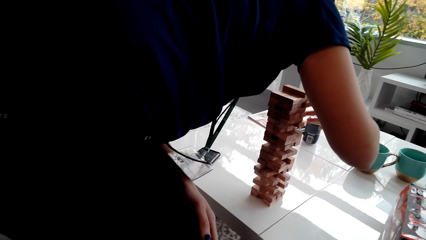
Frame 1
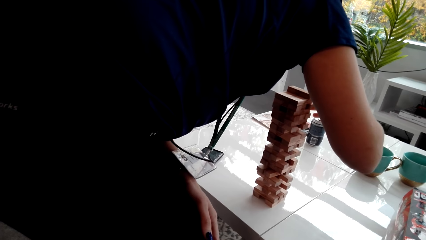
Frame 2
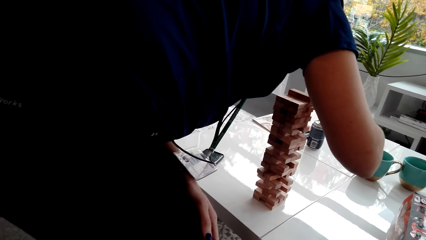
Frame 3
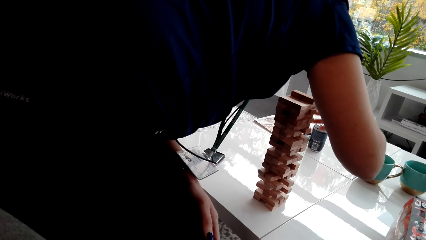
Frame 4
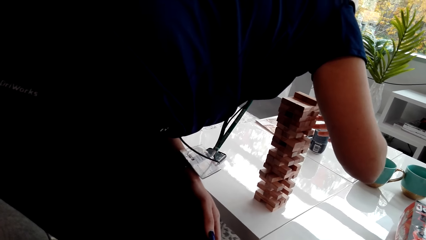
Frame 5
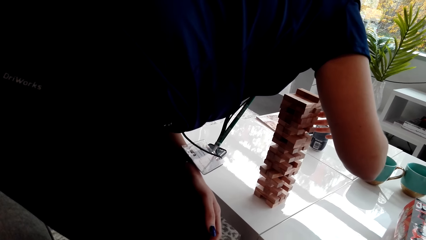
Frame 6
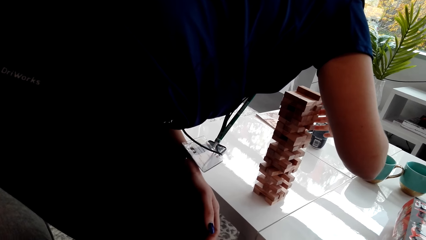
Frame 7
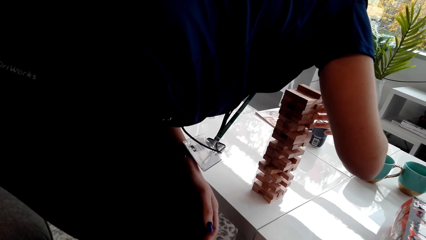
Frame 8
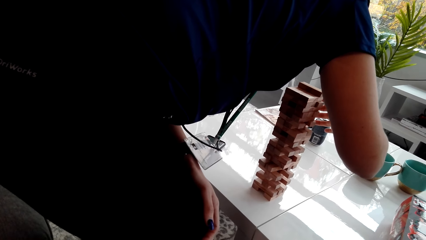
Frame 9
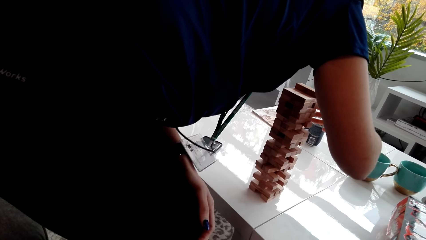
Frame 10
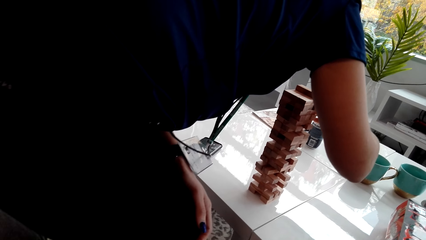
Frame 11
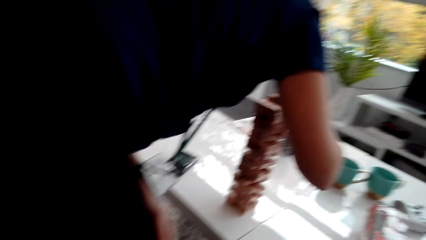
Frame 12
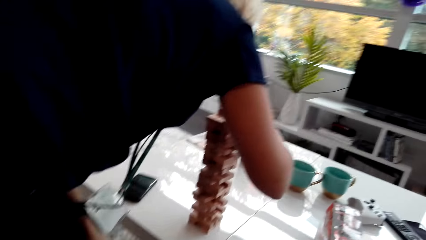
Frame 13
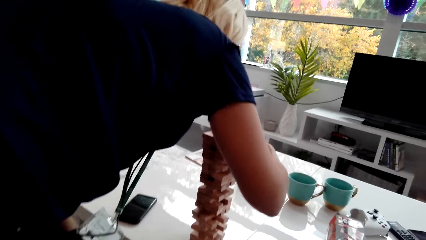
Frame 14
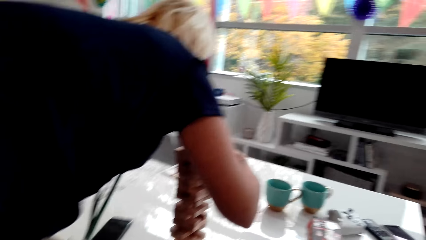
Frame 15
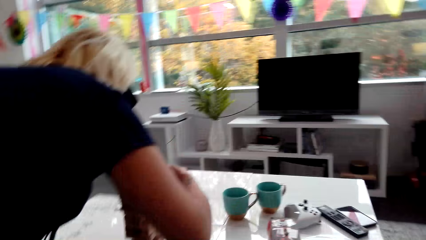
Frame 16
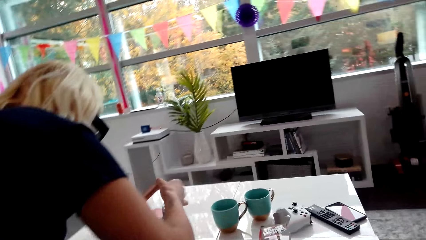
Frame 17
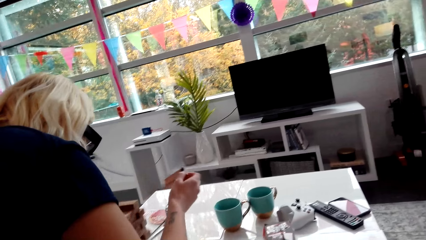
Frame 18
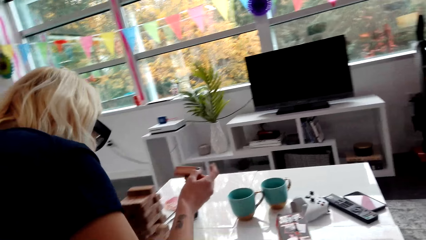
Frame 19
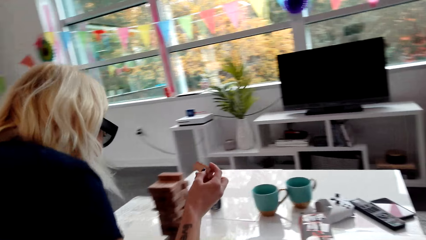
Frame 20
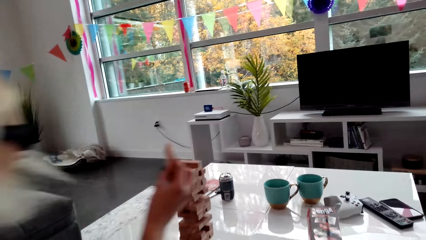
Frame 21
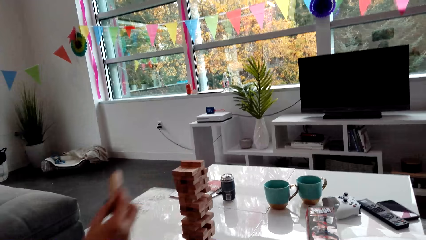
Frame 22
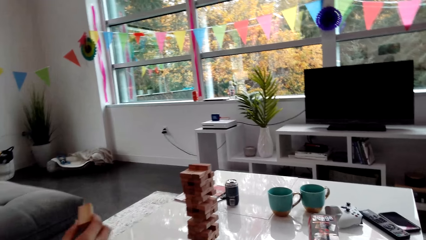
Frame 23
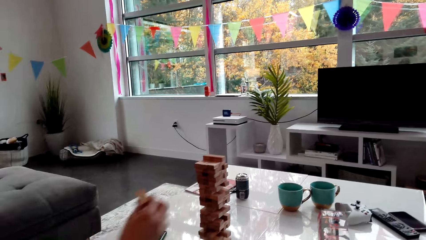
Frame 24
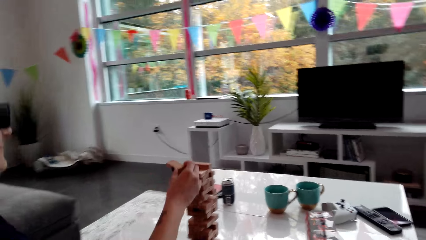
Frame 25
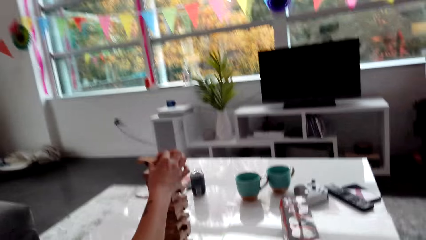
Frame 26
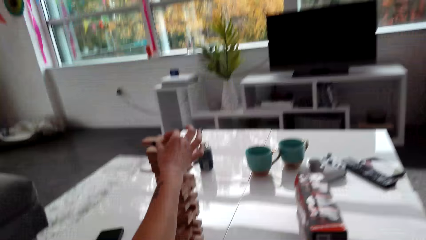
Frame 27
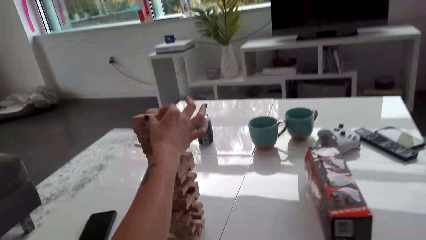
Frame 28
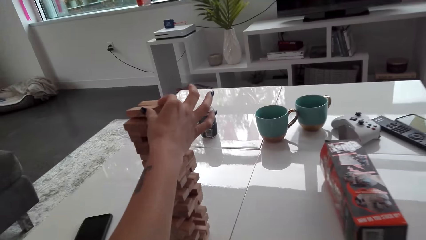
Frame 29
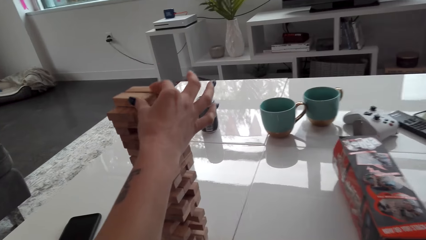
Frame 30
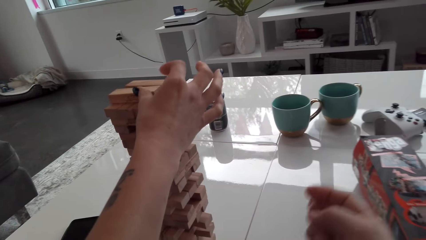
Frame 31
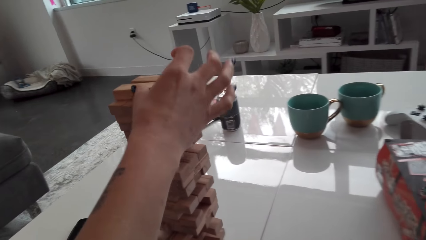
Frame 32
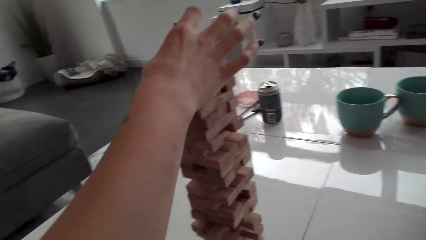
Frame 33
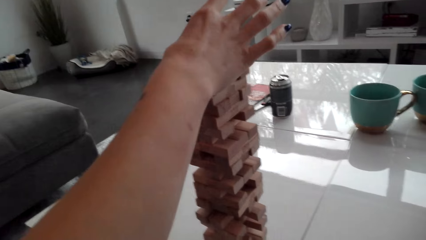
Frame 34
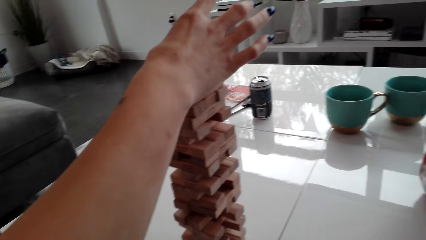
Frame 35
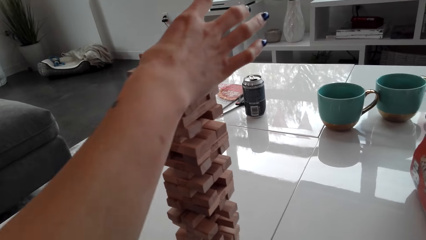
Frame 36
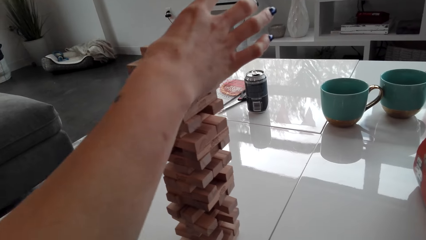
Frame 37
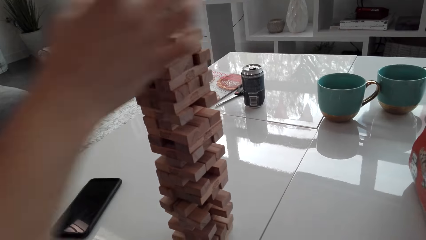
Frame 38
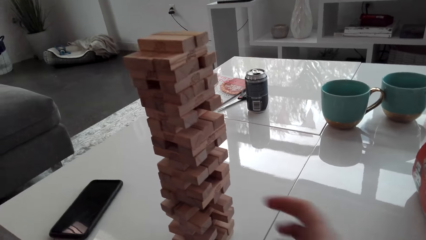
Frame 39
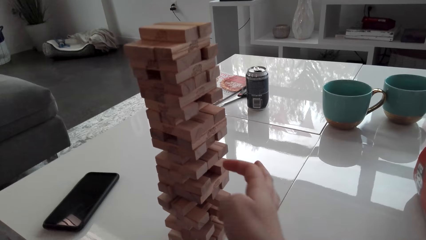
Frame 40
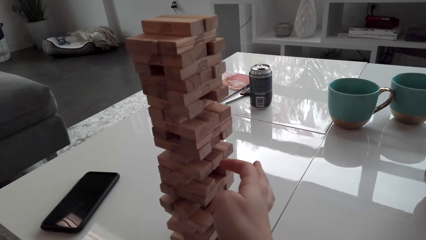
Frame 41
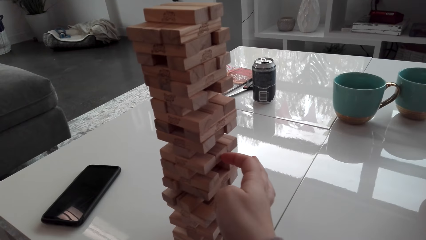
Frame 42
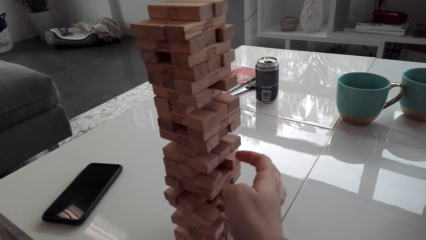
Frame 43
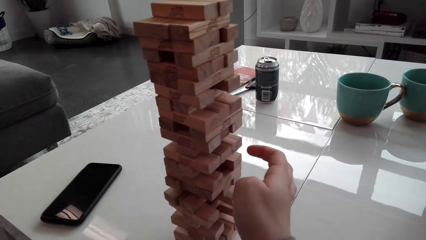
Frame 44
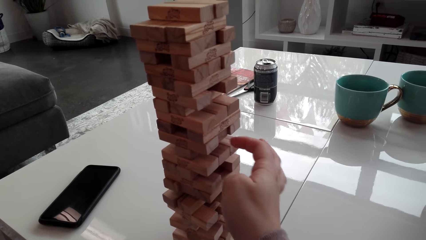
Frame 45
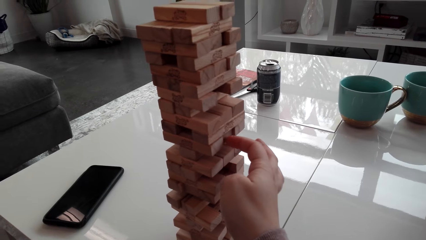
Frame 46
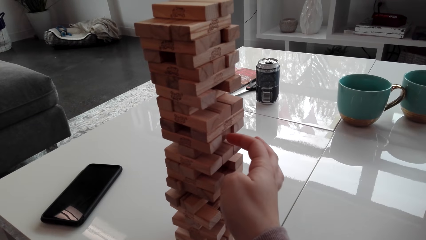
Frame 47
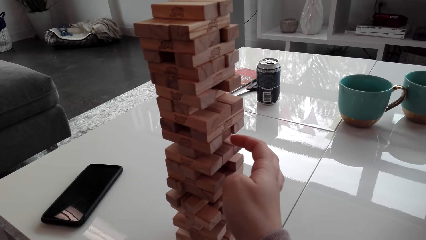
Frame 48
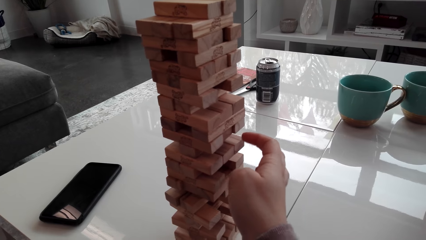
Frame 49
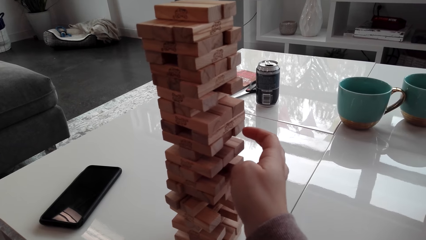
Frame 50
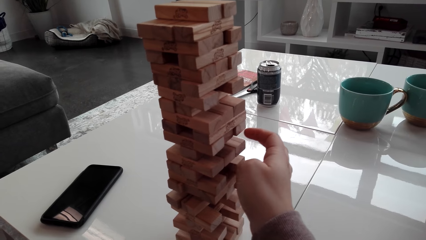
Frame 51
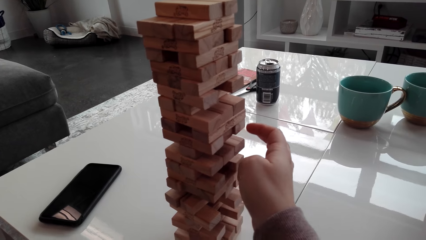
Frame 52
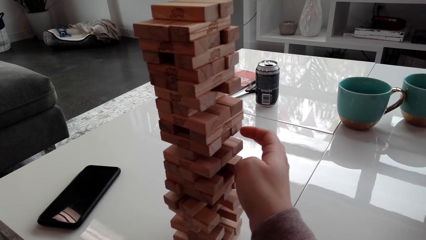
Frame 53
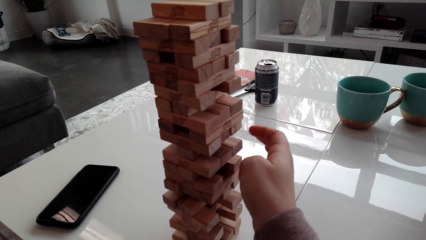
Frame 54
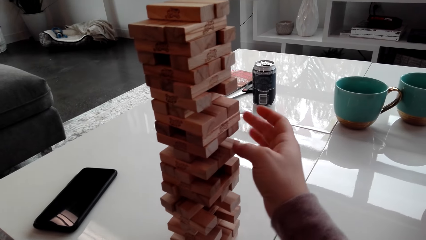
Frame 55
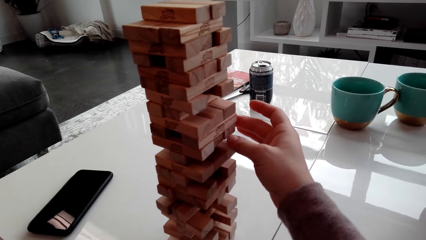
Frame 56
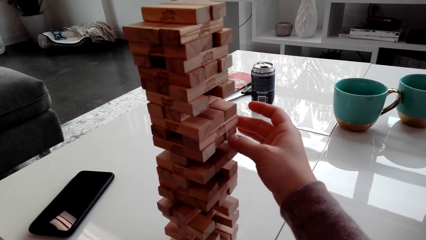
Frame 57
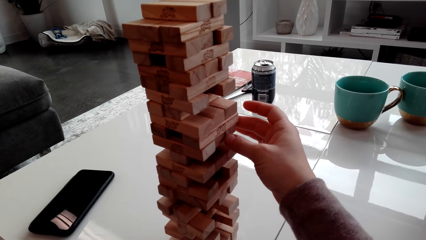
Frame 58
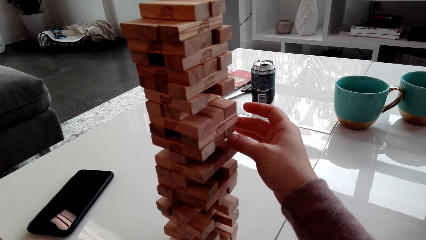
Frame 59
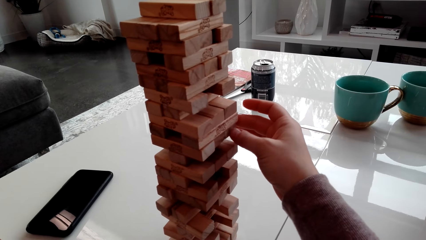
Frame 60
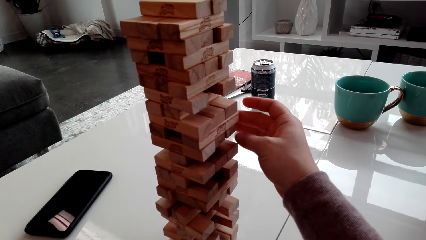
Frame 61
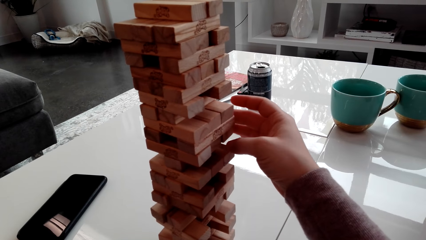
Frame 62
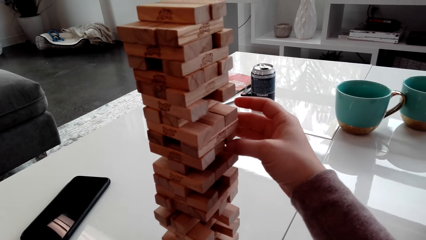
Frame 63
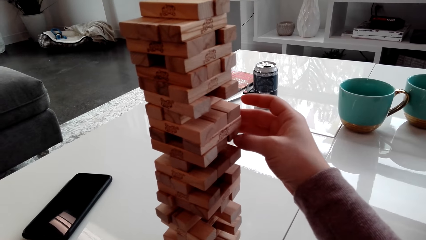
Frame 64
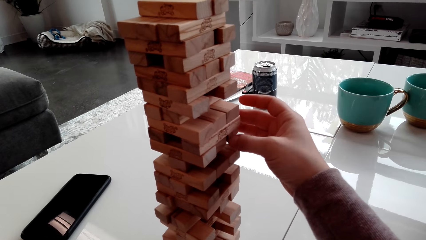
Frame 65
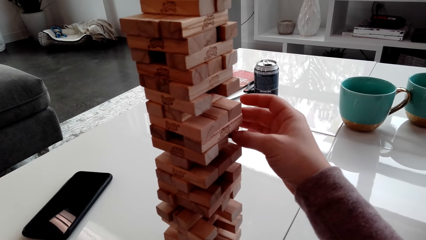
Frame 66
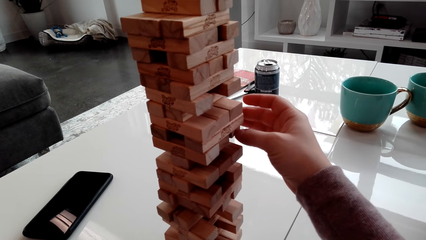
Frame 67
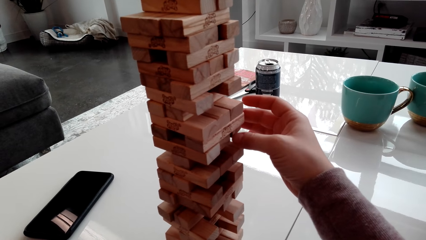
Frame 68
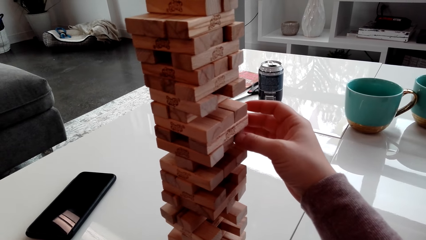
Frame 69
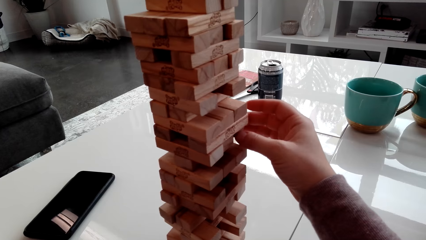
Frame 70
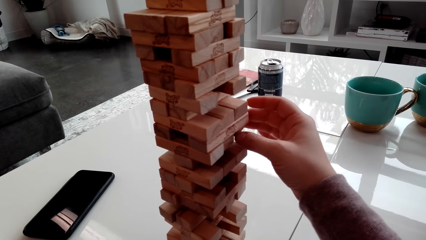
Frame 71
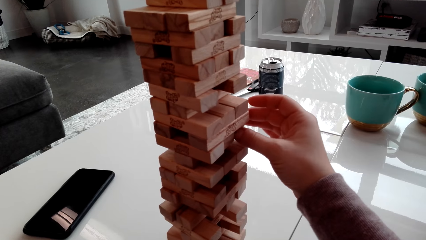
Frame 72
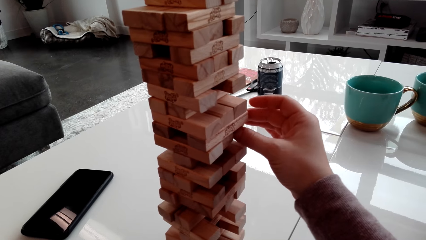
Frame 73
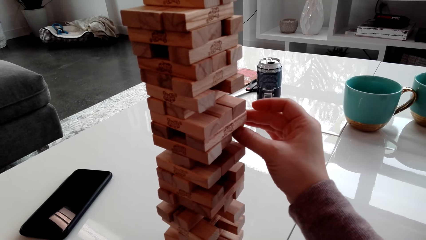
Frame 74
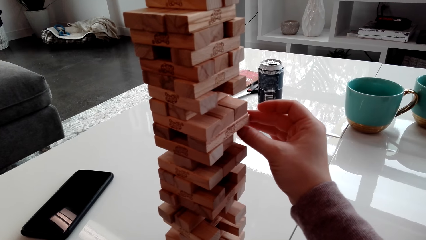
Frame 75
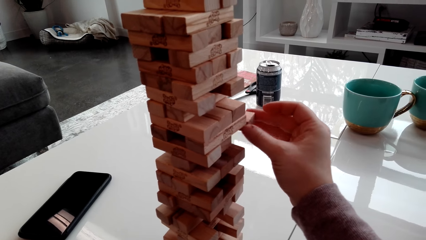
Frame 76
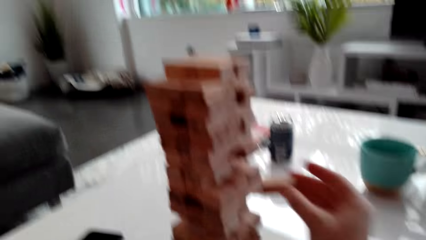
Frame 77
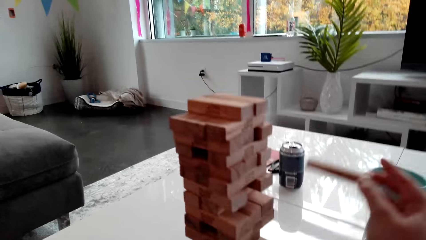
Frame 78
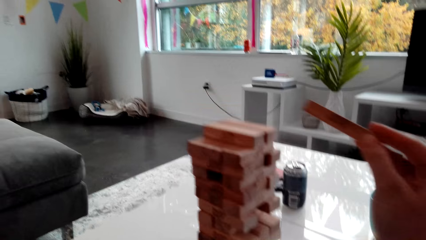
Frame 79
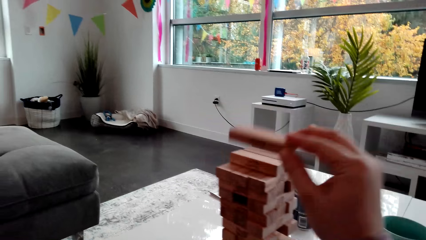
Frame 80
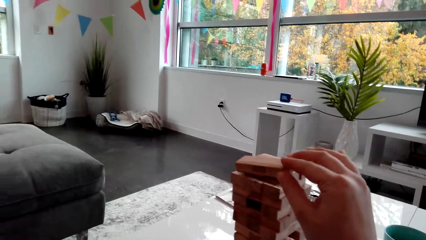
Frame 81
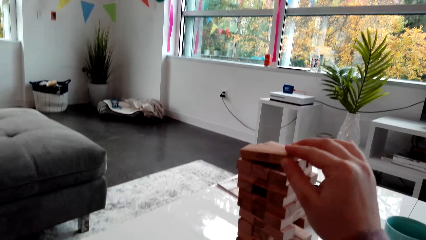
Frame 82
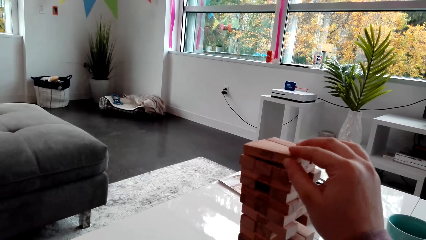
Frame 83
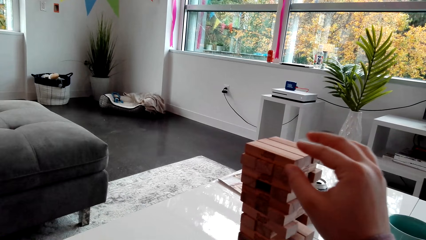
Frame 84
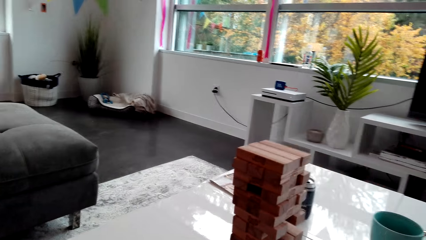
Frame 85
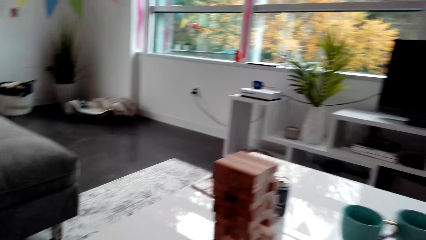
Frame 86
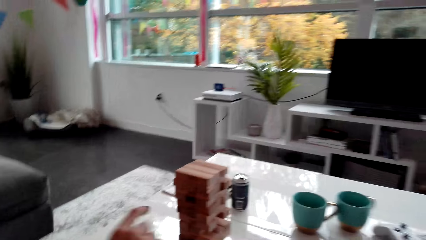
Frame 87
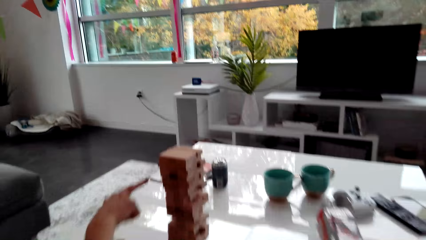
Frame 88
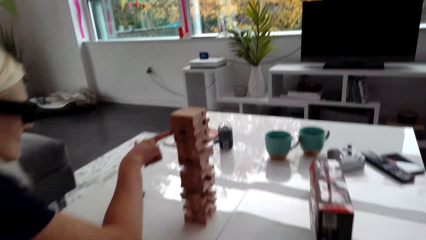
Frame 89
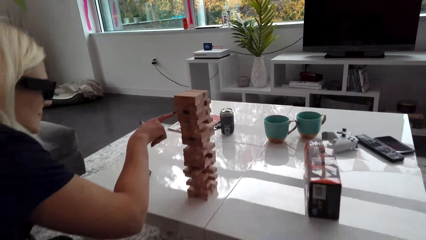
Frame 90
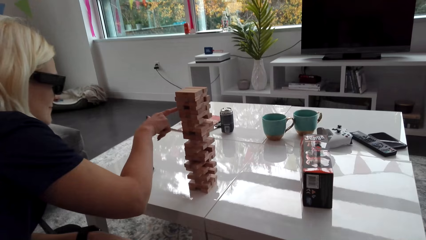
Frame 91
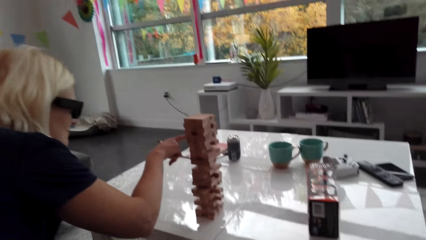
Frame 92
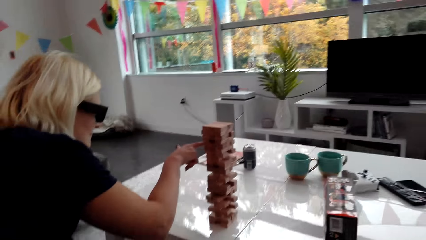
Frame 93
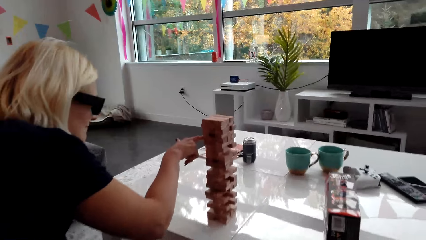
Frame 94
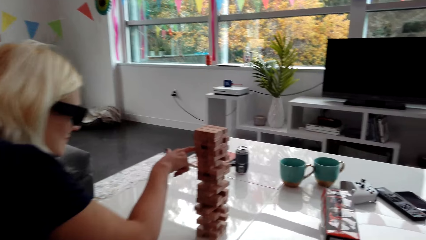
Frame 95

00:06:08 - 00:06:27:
A lady stands. The lady picks a block from the tower. The lady stacks the block on the tower, on the topmost level. The lady sits on the couch. The camera wearer taps blocks on the tower. They remove a block from the tower. They stack the block on the tower, on the topmost level.
